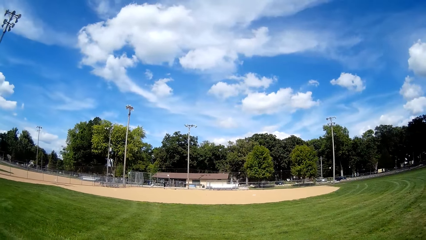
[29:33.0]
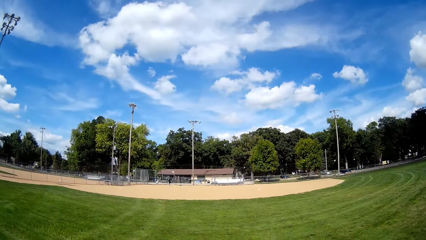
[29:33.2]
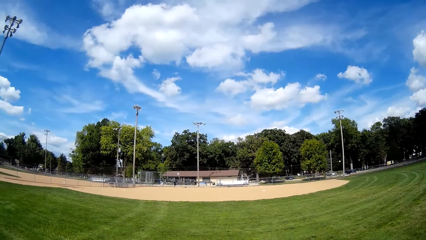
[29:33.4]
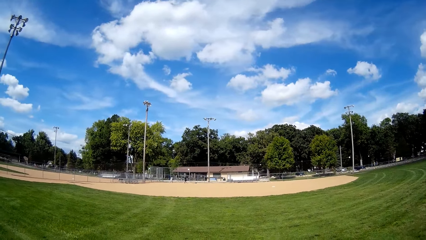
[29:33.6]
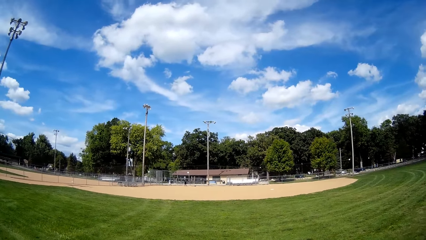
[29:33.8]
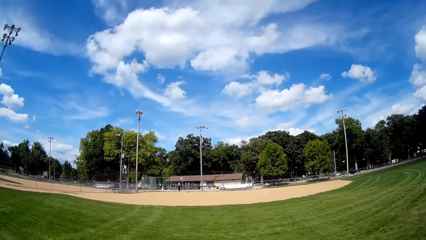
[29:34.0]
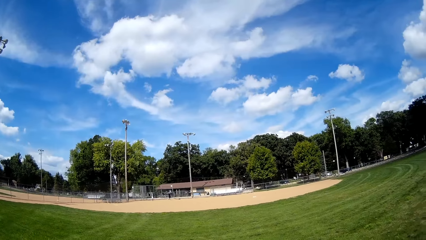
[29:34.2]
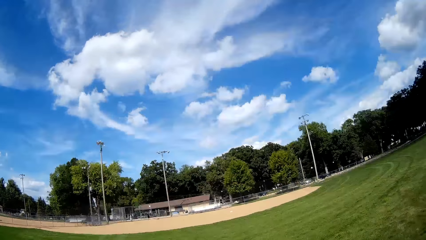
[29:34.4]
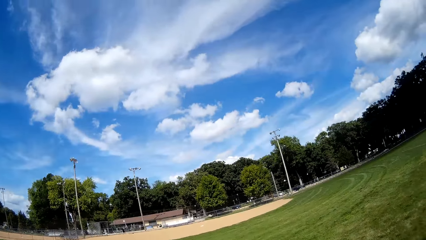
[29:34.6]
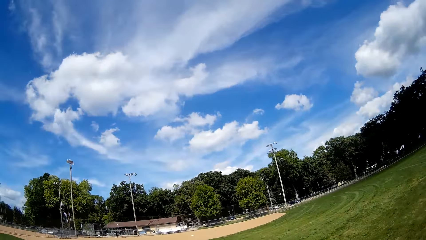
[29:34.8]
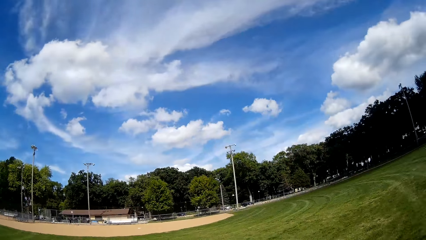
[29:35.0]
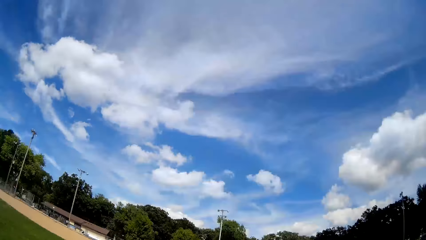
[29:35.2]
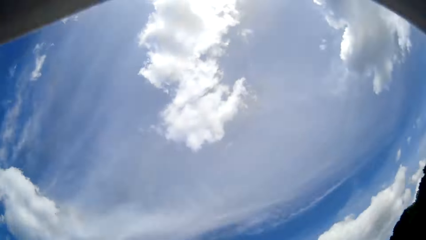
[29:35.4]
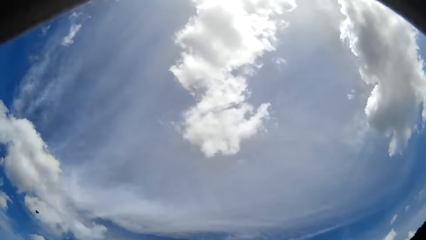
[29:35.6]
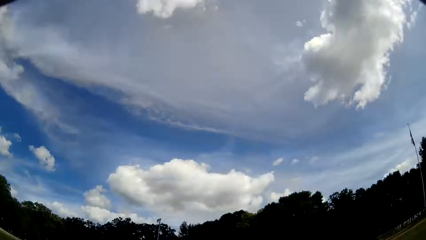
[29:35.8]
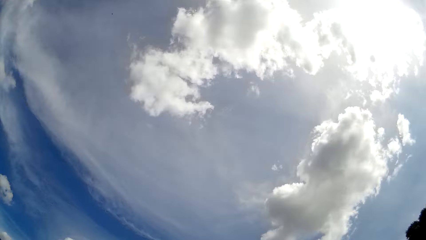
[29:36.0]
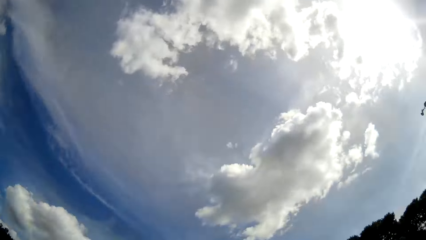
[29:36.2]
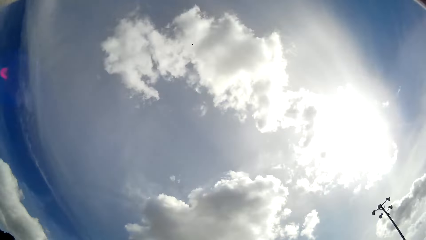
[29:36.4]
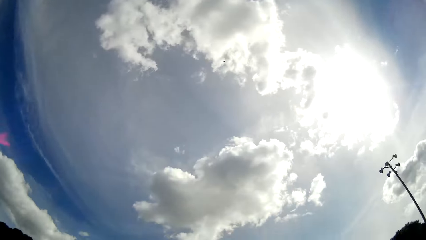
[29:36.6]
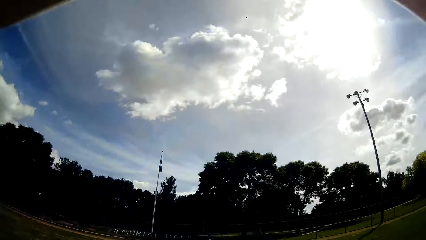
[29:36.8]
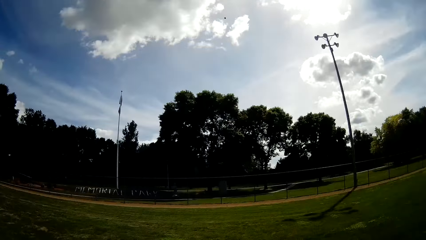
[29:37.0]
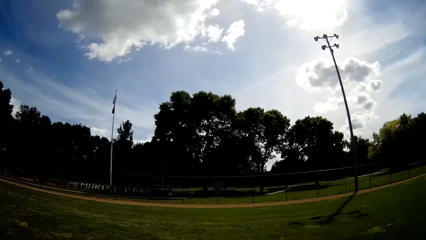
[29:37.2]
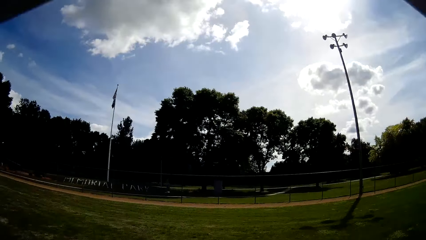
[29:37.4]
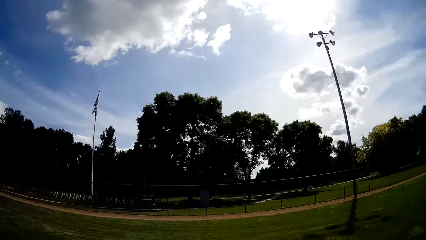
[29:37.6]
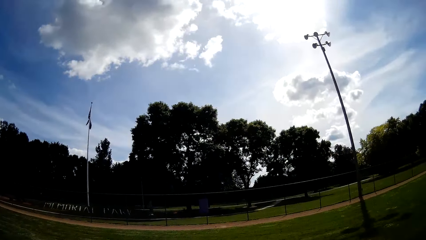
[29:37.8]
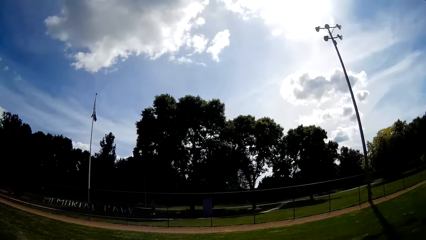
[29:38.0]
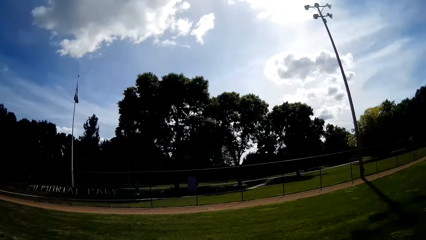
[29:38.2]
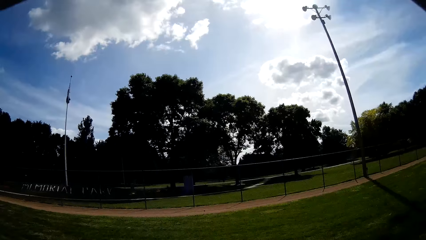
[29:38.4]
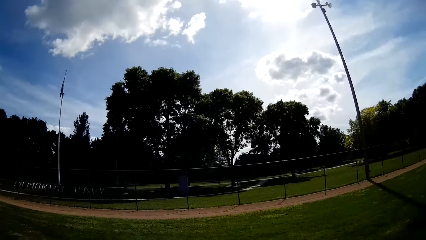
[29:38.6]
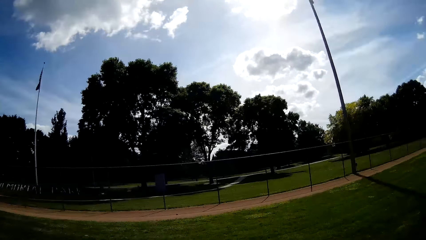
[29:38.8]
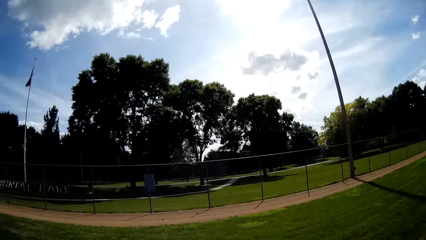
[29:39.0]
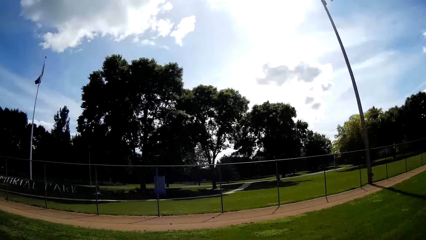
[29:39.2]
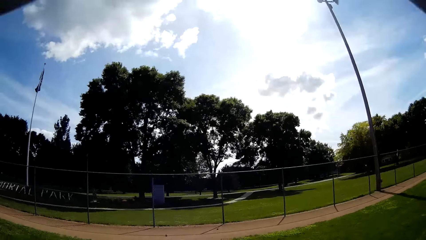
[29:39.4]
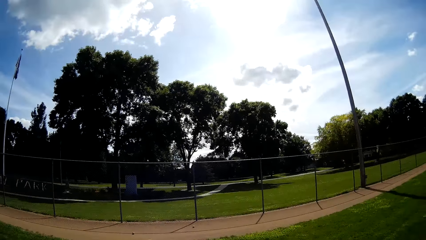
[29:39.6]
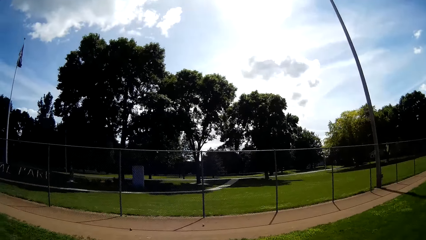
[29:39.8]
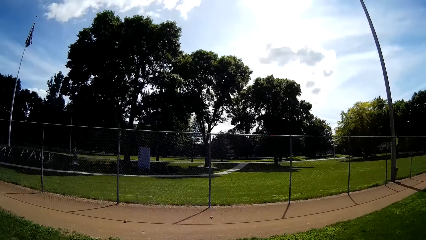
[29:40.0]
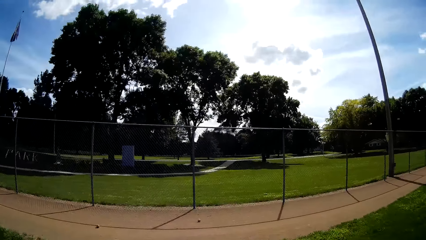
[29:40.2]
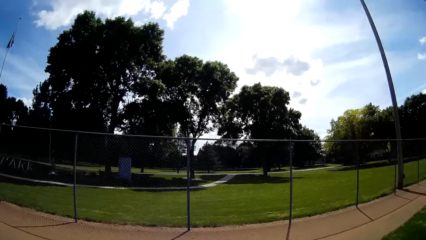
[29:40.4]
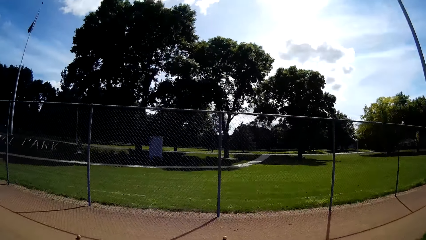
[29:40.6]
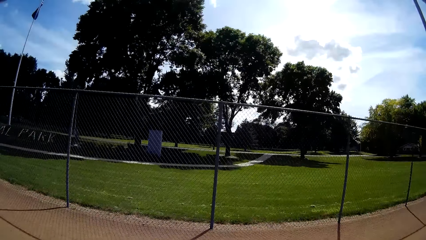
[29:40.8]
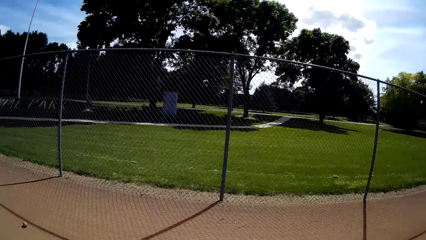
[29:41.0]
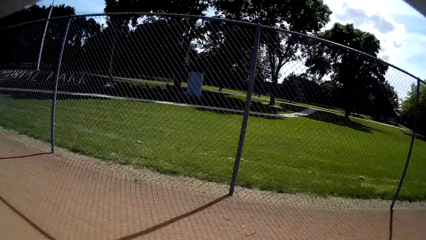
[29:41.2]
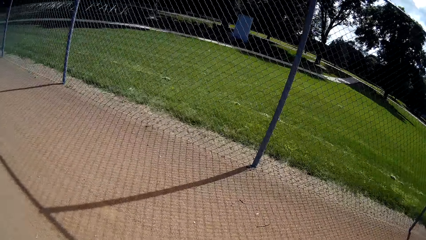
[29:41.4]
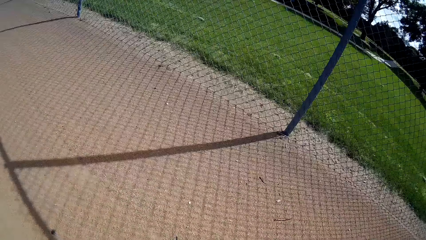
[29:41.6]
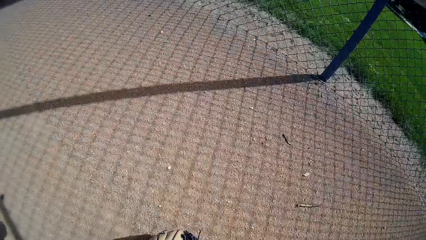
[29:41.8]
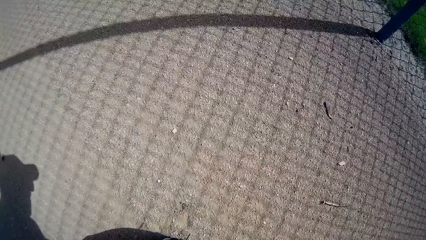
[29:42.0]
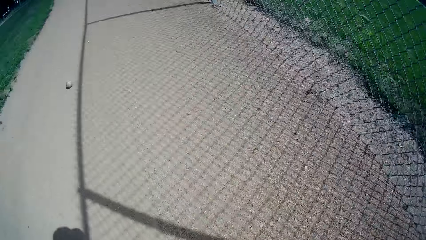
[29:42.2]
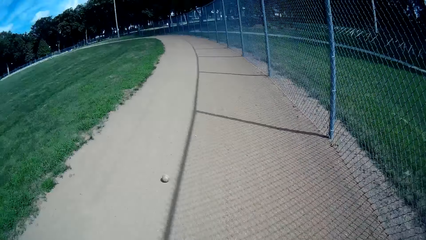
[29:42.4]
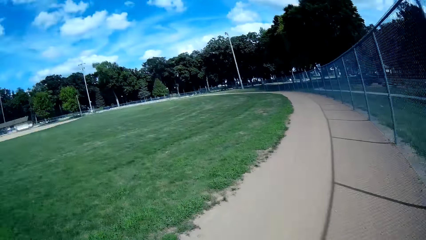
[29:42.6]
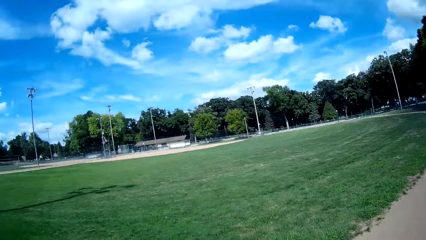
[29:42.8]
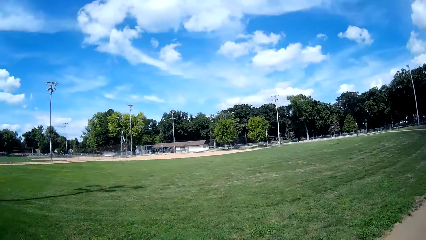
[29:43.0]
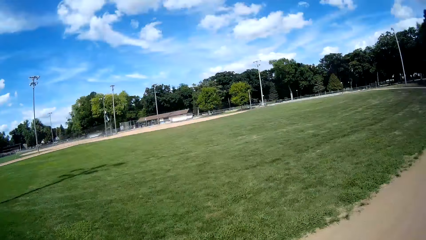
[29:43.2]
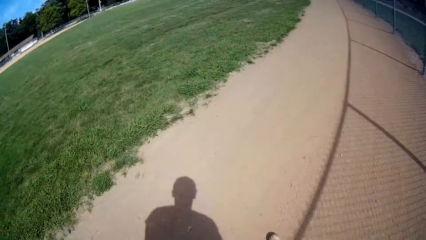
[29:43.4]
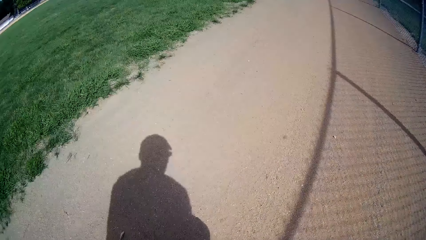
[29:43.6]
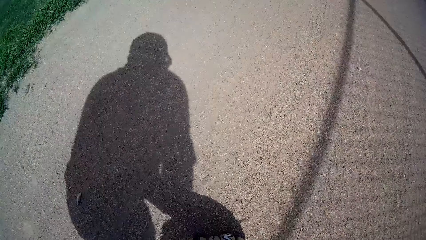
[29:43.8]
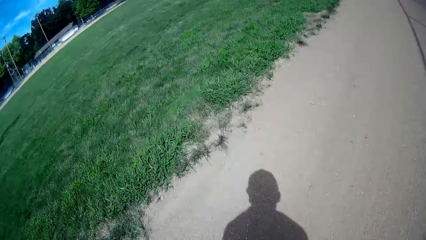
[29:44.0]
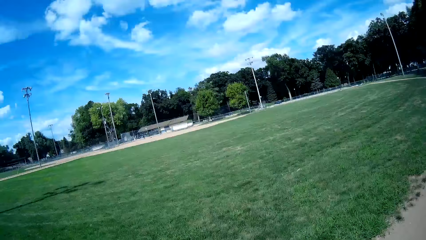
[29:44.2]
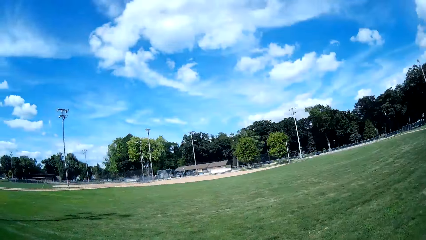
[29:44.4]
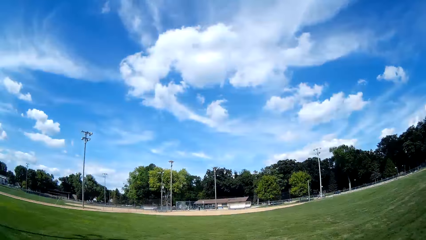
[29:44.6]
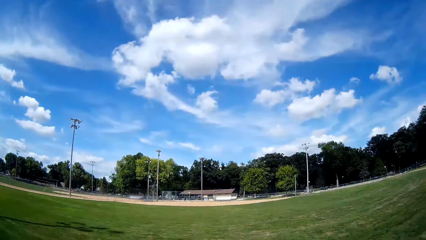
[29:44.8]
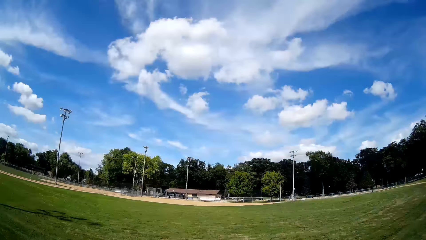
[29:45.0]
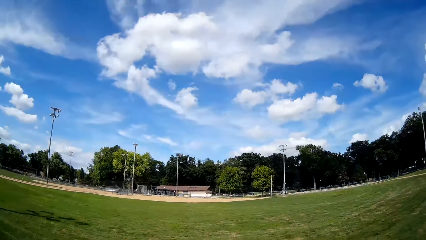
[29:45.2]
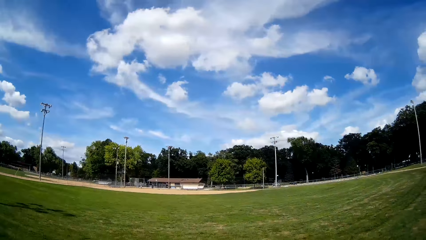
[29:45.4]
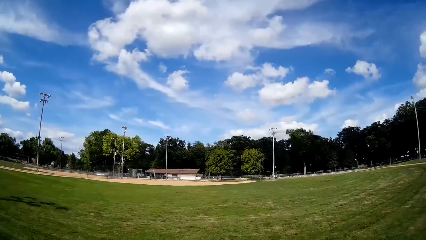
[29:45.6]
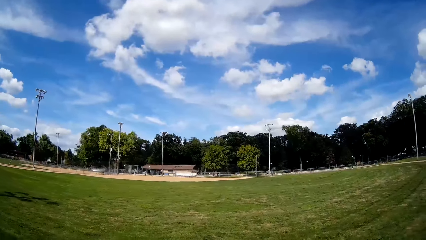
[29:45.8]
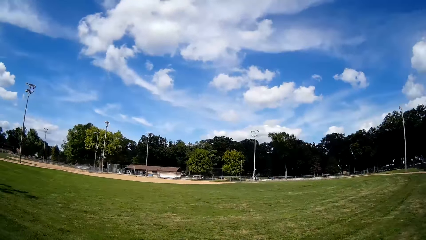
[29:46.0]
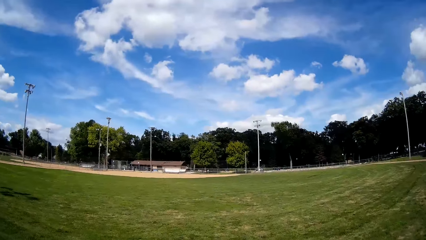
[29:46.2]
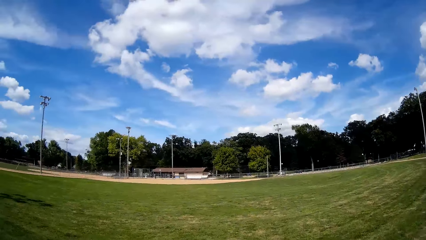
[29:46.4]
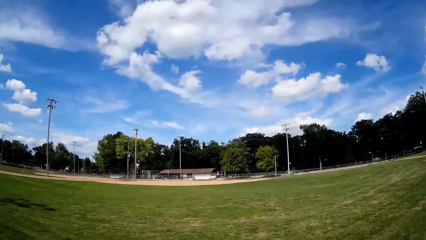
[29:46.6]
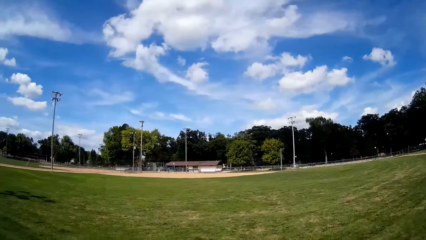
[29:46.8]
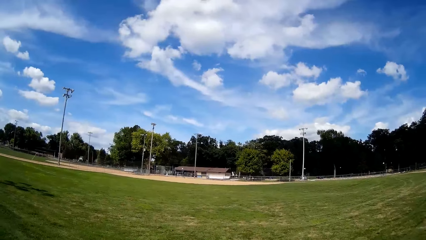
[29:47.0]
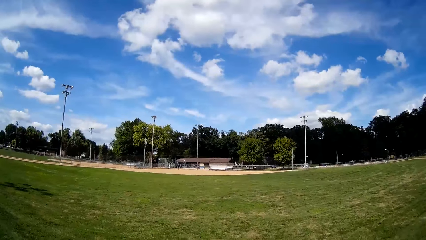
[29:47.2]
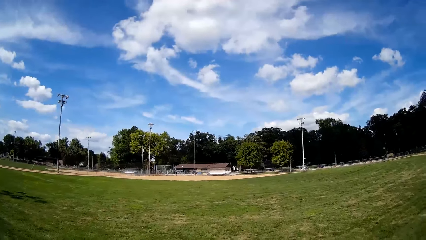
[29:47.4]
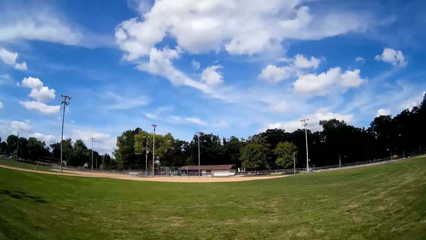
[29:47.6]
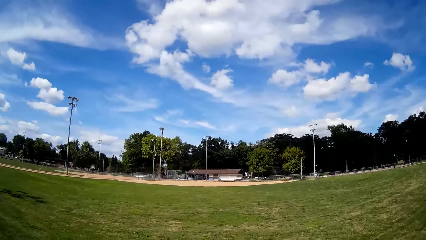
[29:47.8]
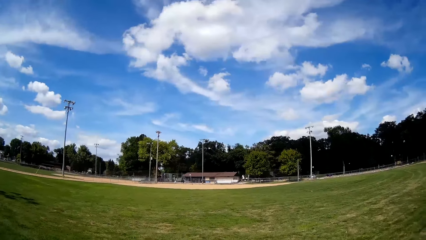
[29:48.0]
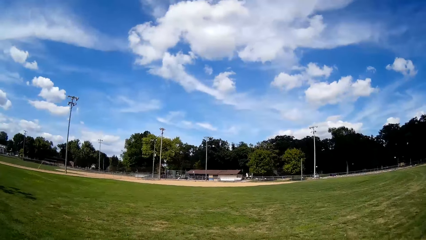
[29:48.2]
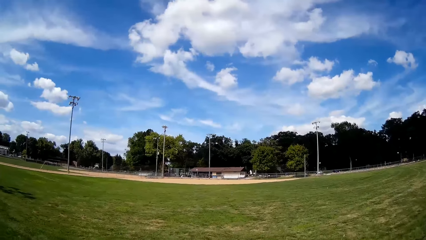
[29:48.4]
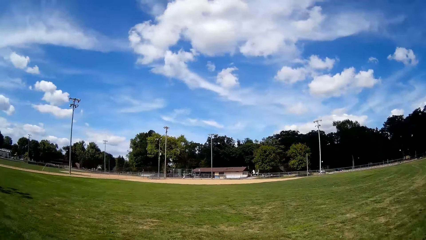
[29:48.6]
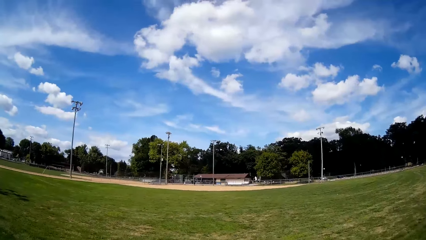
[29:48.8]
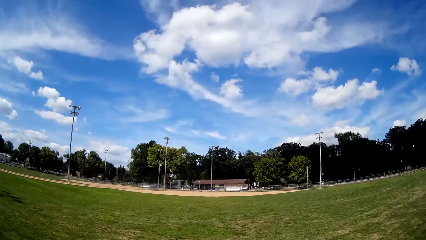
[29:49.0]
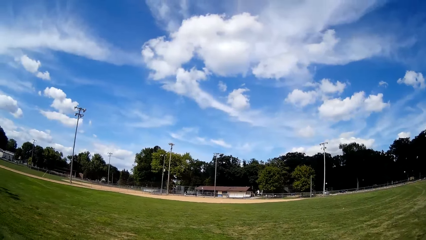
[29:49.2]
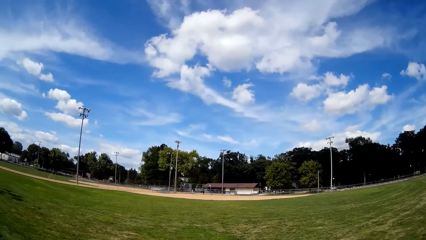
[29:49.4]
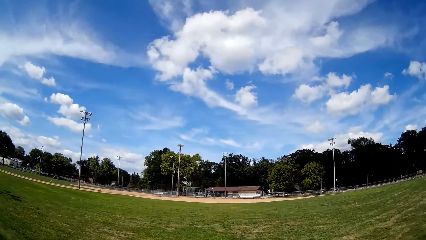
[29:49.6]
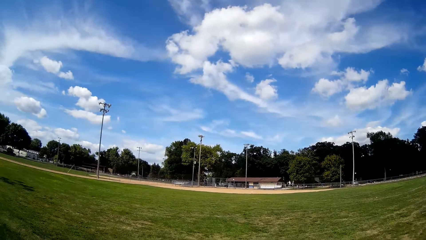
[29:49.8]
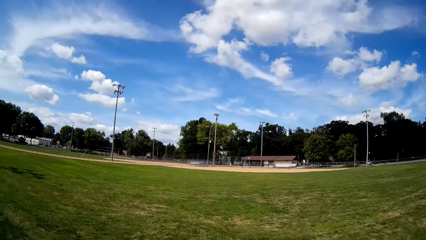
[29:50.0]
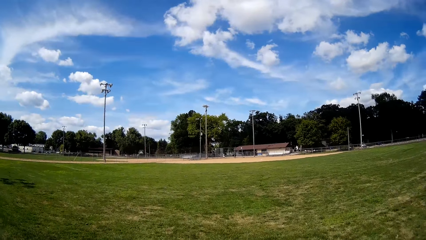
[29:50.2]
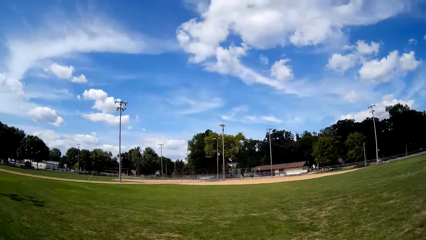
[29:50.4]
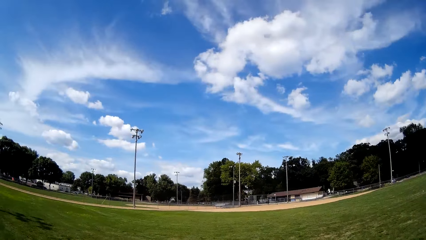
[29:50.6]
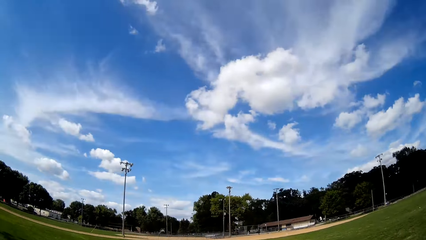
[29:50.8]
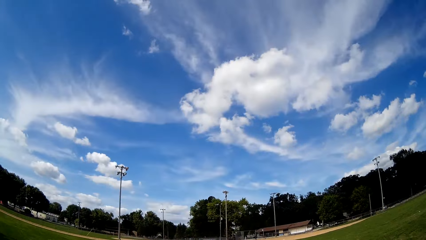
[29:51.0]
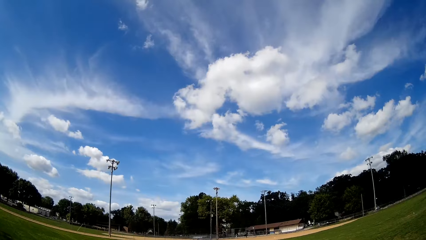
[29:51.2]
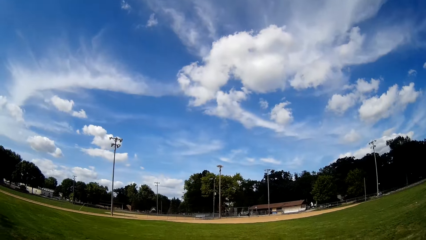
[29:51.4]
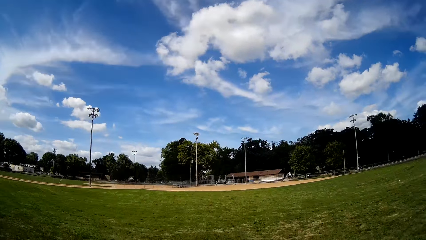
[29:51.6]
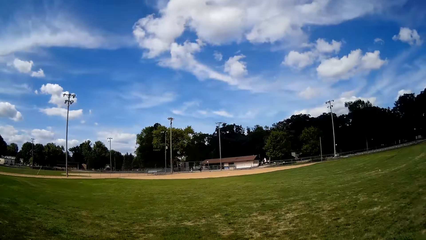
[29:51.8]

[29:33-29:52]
A man walks on the playing field. The camera wearer runs towards another ball. They pick up the ball from the ground and walk on the playing field. The man walks on the playing field. The camera wearer picks up another ball from the ground. The man walks on the playing field. The camera wearer walks on the playing field. The man hits a baseball towards the camera wearer.
